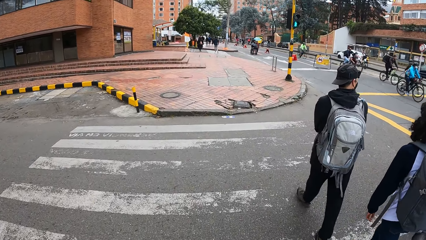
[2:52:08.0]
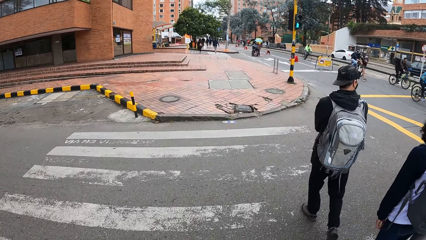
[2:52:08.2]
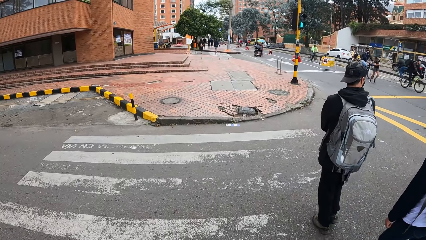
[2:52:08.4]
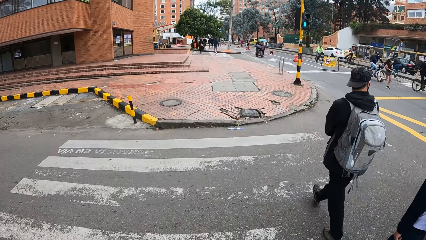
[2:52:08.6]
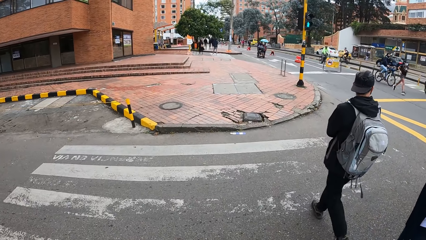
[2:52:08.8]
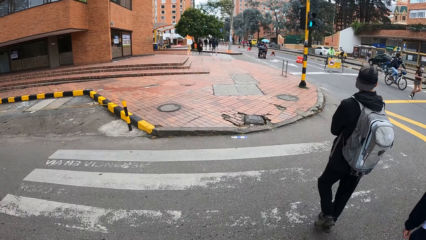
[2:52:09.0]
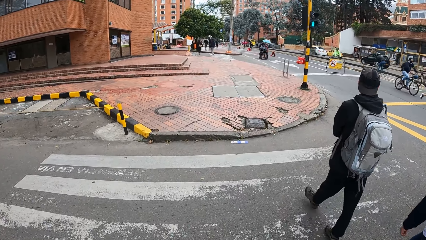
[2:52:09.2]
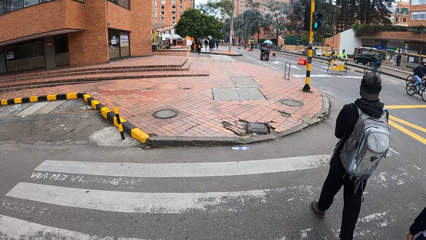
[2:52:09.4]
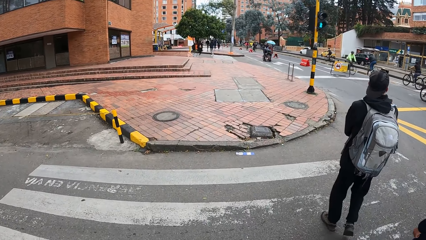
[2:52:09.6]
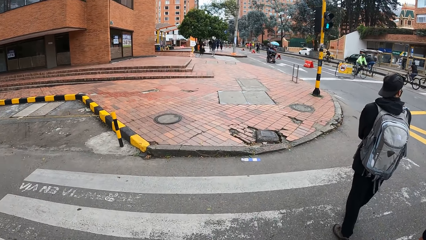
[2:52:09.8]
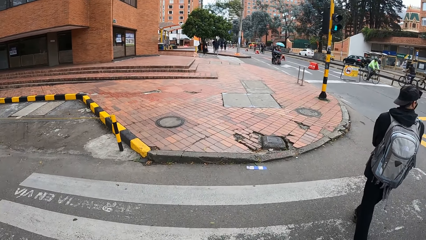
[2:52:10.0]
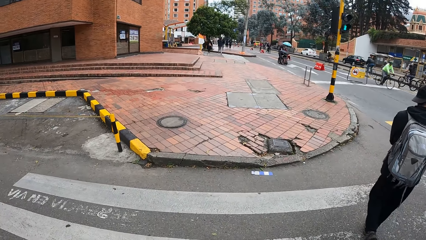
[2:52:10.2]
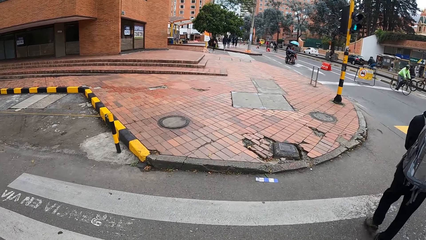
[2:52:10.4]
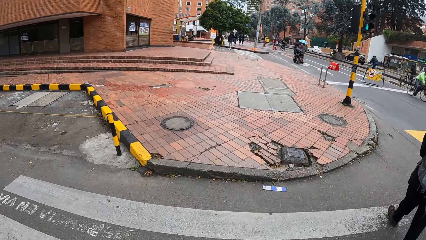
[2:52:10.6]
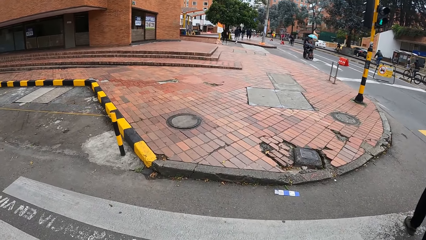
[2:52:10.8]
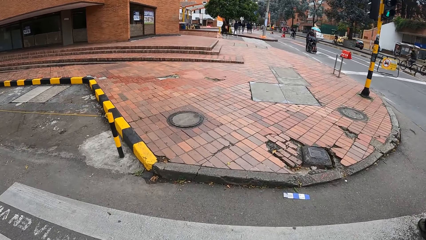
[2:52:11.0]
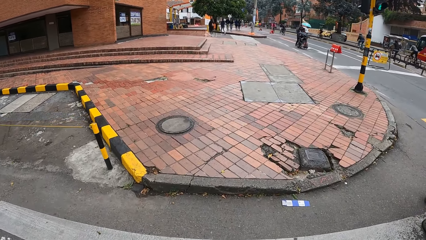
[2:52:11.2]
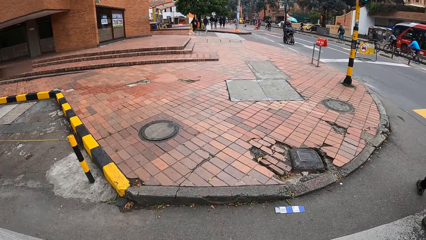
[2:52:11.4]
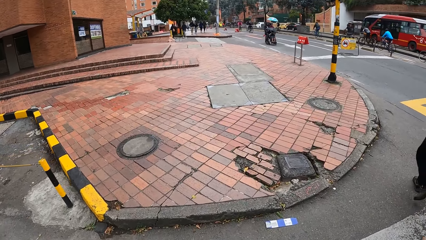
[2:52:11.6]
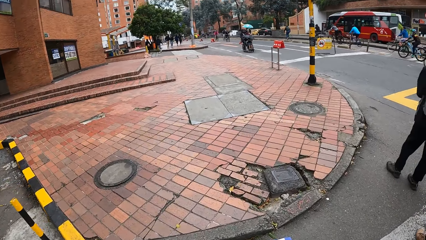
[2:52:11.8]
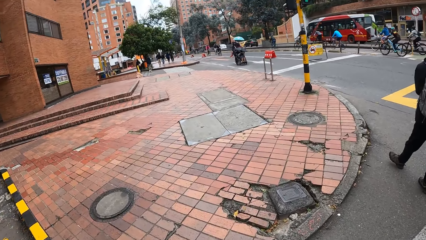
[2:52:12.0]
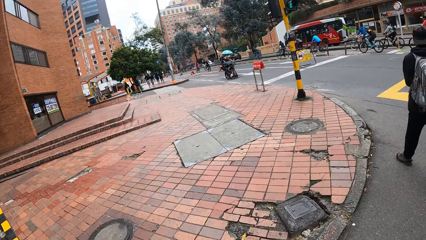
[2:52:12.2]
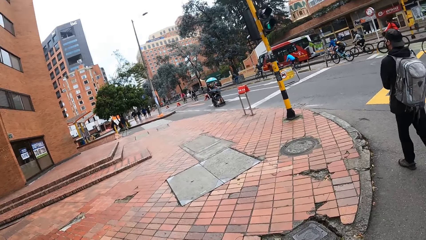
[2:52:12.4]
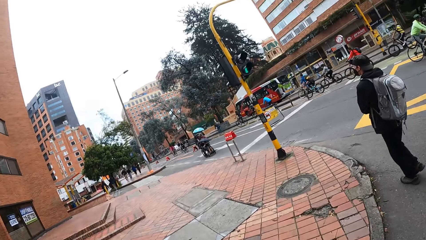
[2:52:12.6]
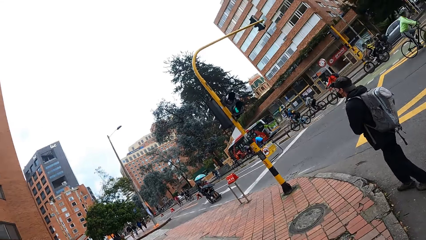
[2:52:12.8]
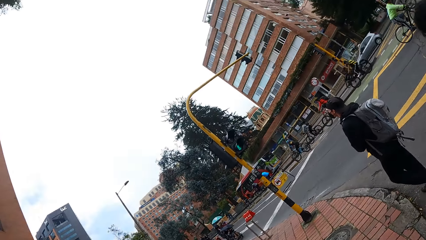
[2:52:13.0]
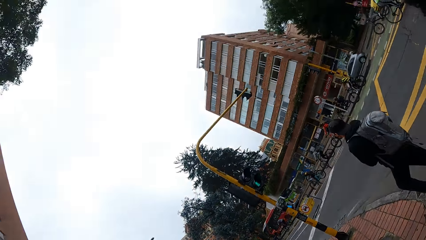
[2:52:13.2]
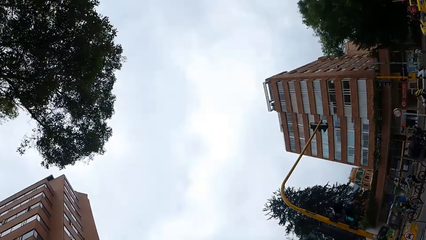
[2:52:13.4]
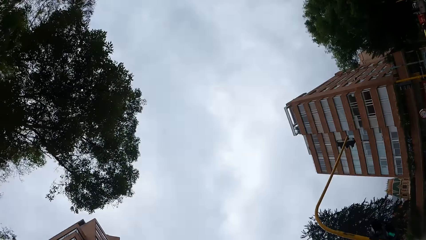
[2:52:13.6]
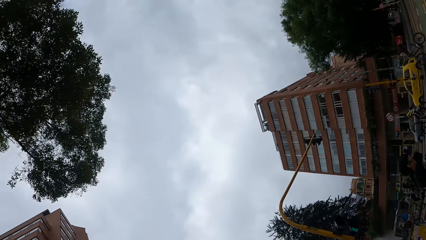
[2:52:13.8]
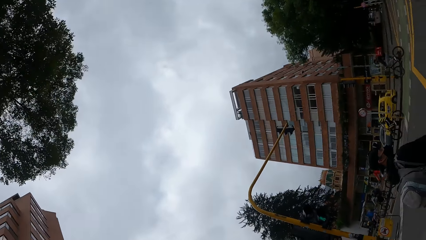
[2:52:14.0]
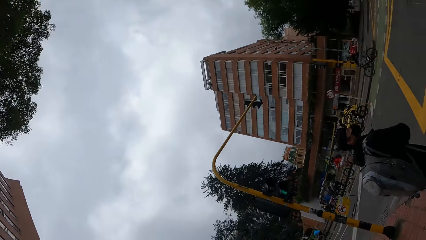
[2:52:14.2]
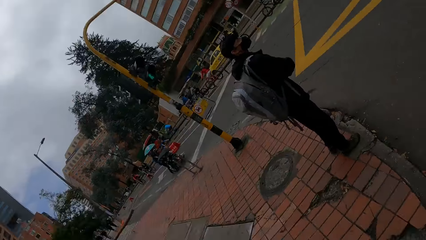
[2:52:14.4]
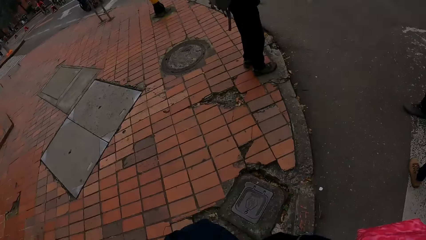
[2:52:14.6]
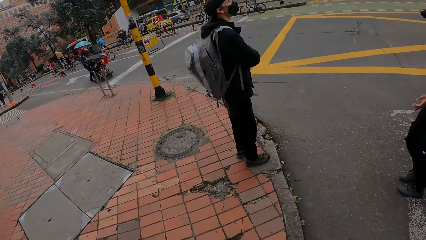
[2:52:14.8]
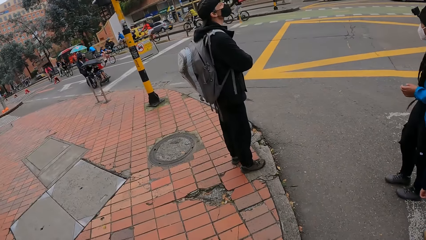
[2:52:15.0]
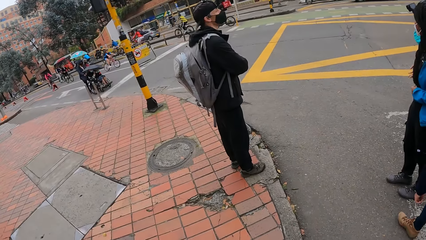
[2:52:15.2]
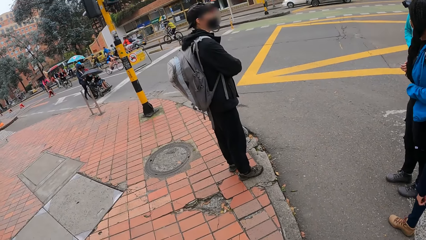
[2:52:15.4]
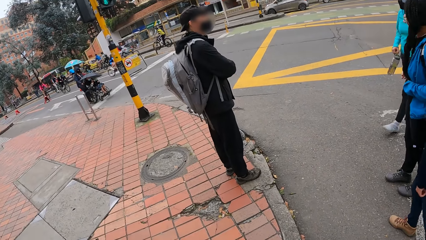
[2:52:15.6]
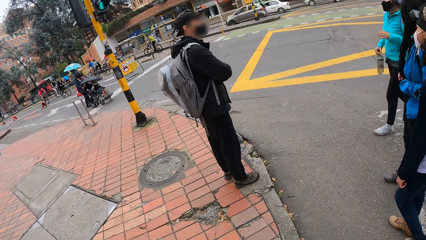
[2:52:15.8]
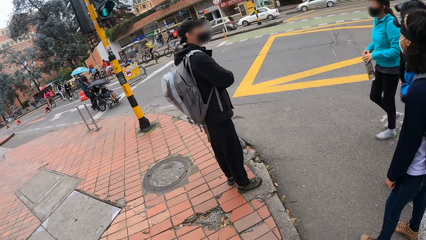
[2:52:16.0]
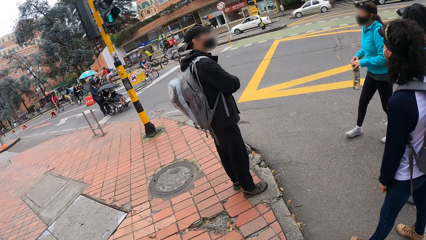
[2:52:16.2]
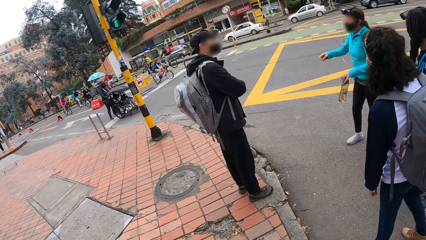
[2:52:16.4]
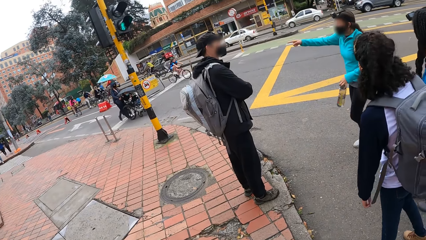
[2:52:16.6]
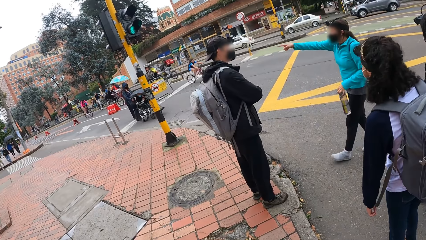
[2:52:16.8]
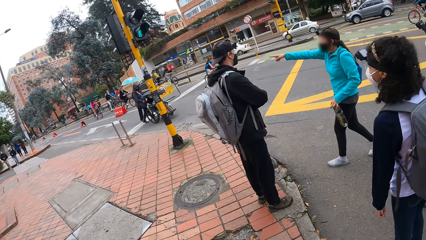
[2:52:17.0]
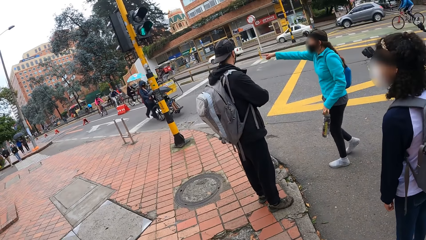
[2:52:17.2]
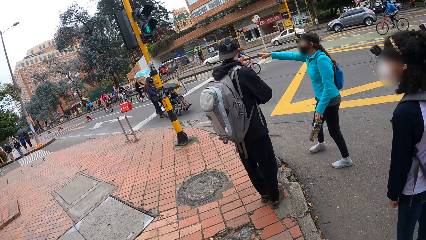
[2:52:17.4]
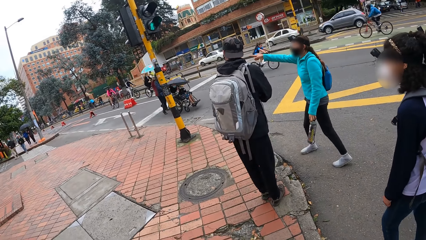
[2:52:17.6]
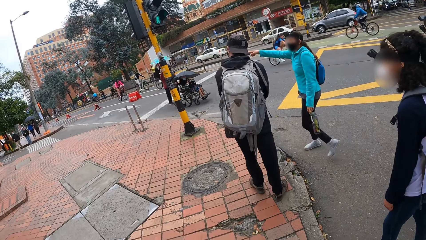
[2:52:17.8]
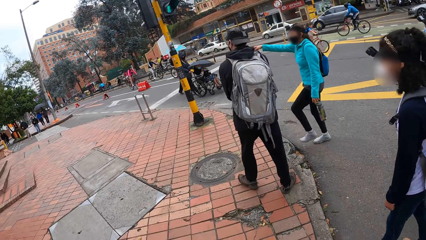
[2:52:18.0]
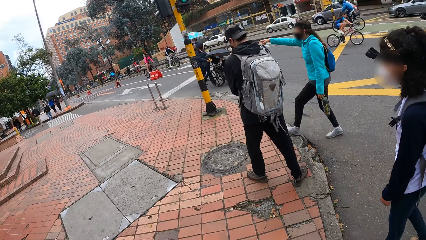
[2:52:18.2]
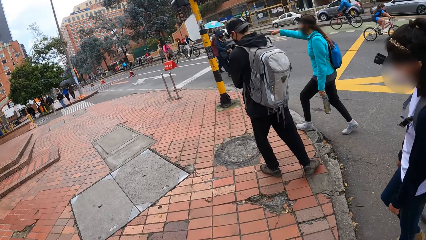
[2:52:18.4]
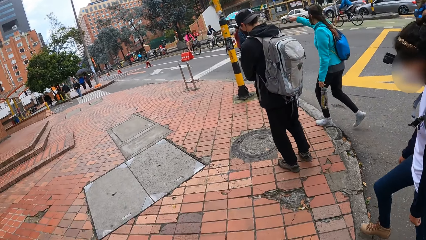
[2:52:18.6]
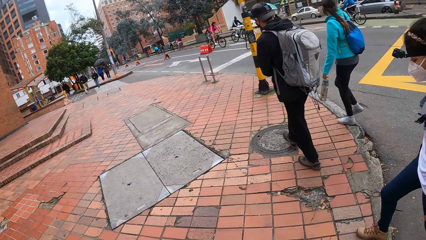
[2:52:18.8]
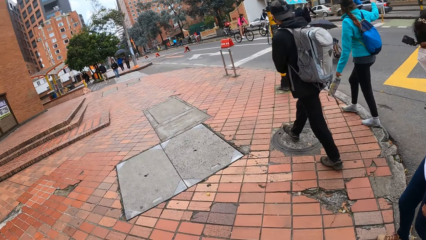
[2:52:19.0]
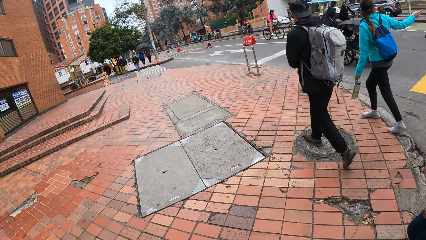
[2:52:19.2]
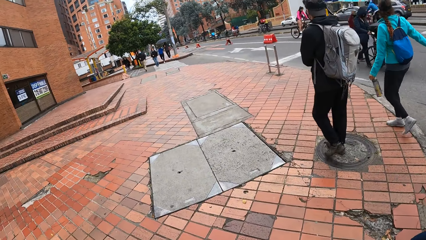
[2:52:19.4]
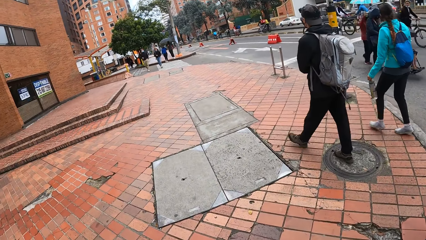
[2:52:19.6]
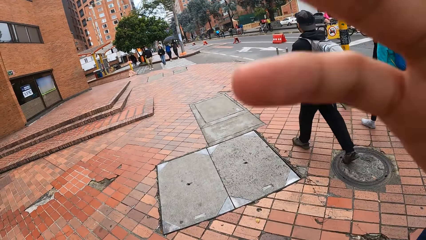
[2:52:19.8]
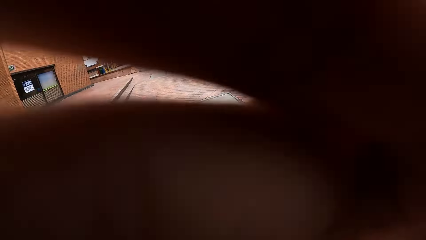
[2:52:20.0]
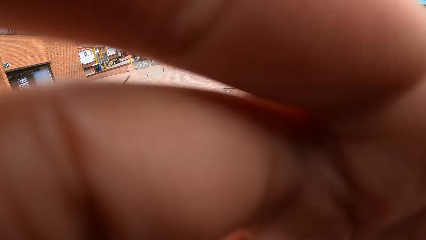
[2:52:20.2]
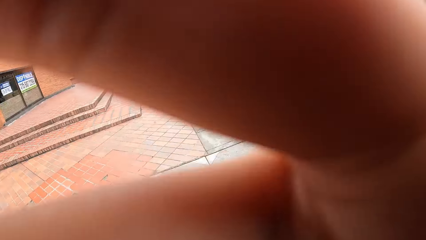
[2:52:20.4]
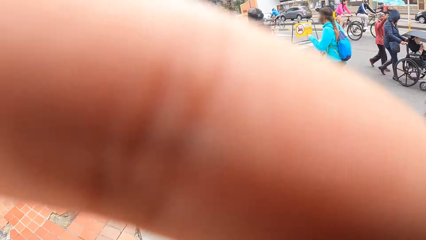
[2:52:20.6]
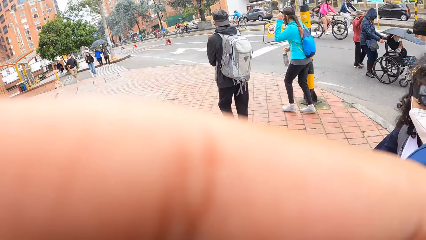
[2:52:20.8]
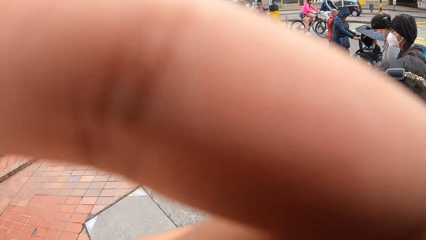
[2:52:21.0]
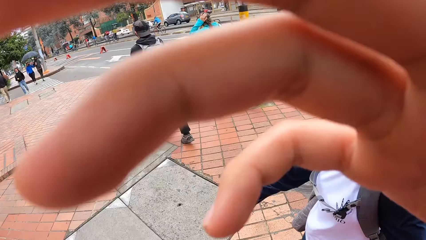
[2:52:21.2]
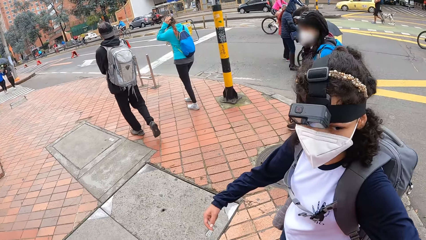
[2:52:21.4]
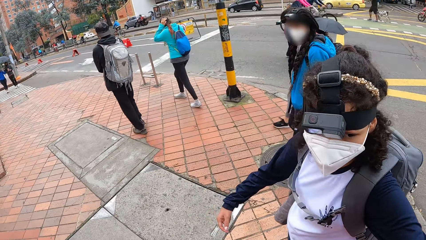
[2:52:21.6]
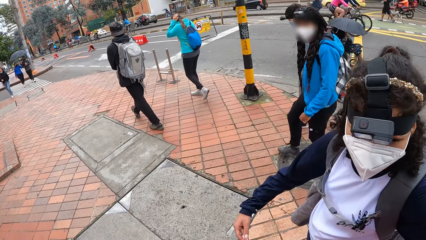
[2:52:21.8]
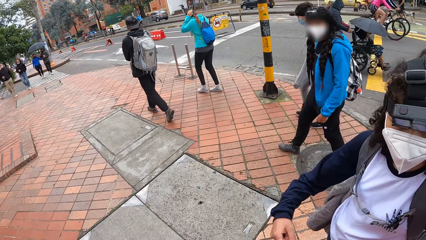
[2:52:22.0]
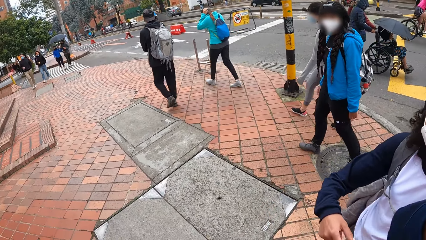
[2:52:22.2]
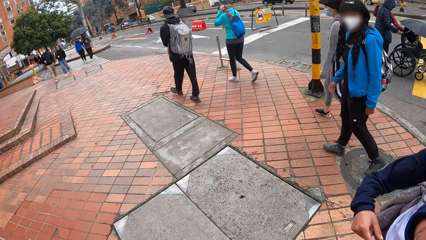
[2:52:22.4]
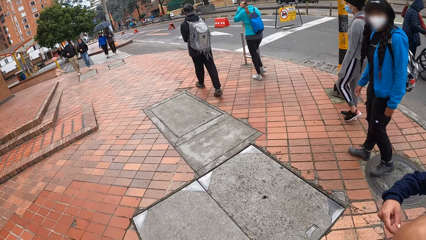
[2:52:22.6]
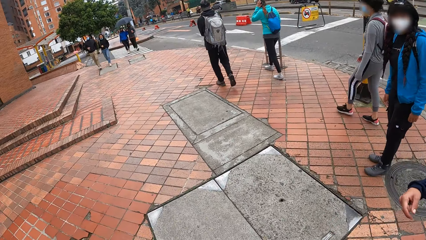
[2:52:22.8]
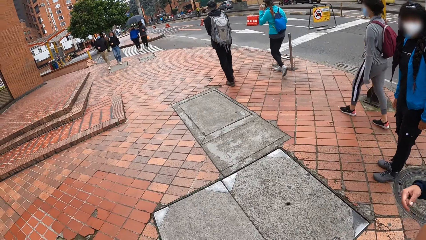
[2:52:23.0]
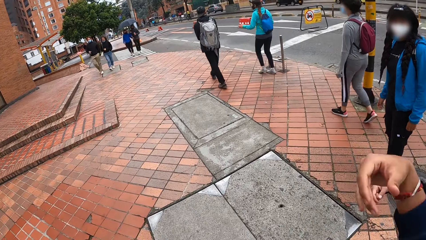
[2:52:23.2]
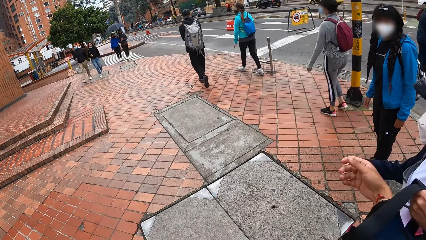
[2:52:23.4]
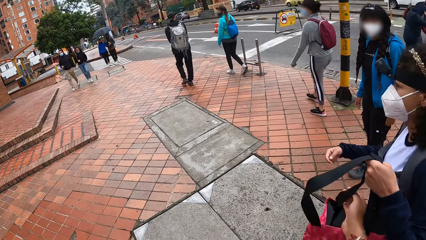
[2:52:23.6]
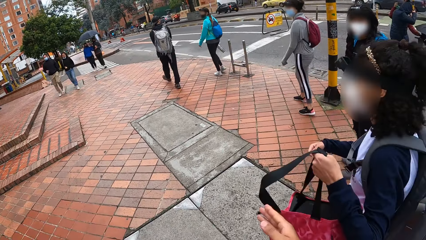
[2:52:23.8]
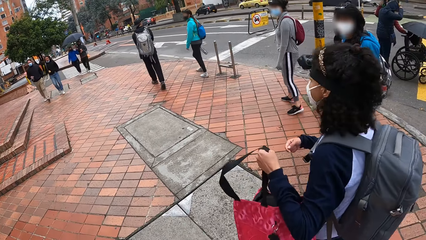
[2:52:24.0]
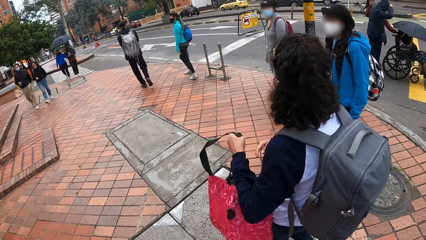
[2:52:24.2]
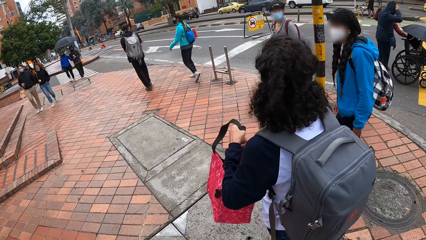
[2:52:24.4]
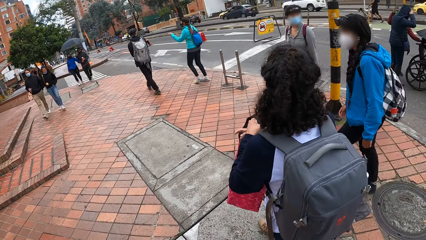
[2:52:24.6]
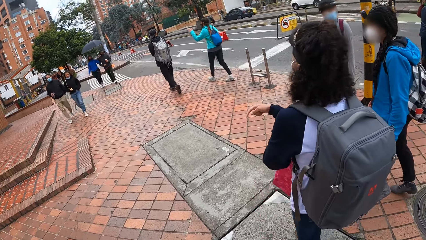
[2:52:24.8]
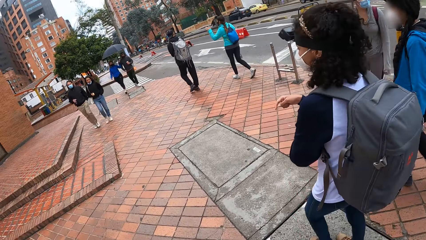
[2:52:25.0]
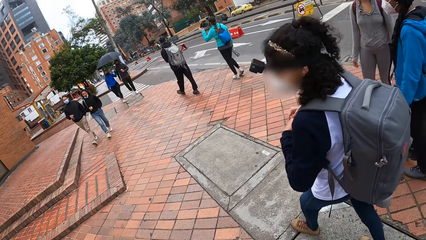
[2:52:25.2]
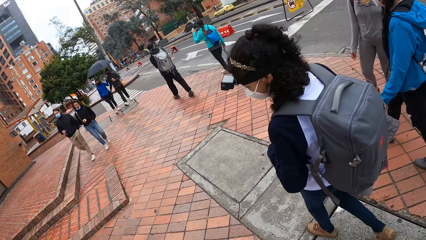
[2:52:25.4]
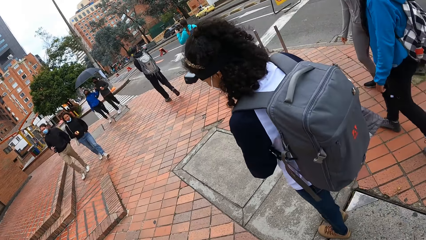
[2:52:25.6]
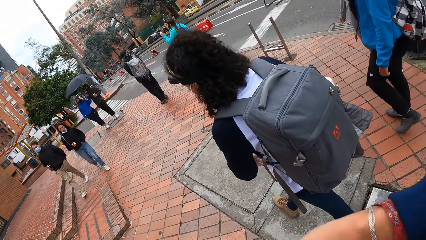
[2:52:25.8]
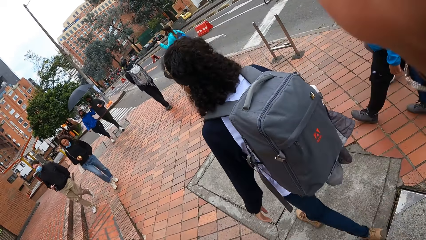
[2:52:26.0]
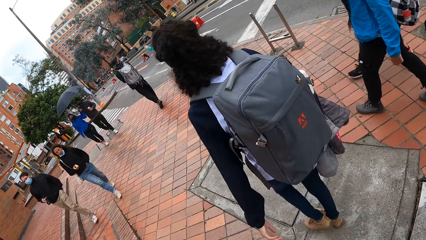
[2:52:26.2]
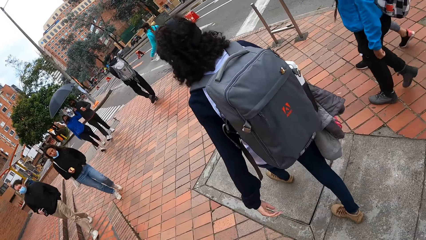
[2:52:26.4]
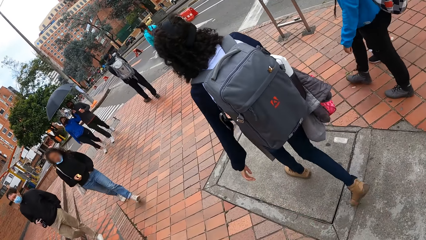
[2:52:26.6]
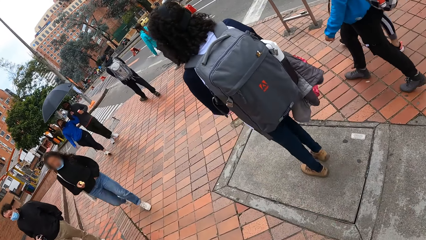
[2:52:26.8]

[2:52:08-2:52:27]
The camera wearer looks around the road. A lady gestures out with her hand. The camera wearer adjusts the camera on her head with her right hand. She hands a bag to a girl and walks on the road. The girl puts the bag on her right shoulder with her left hand.
